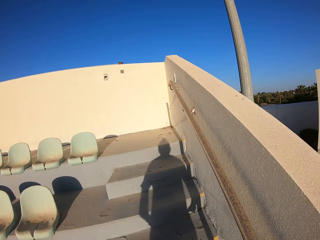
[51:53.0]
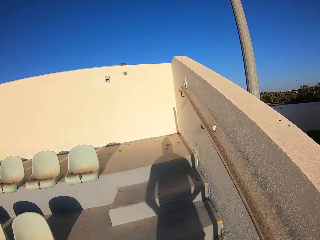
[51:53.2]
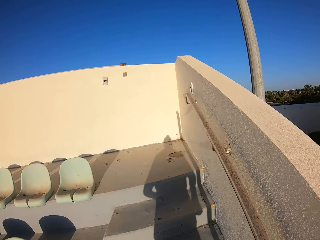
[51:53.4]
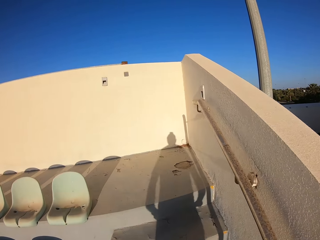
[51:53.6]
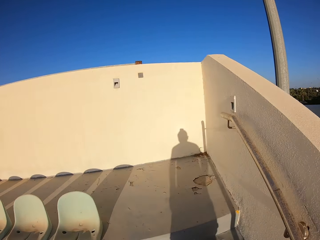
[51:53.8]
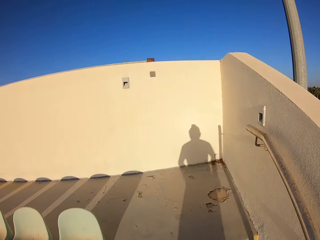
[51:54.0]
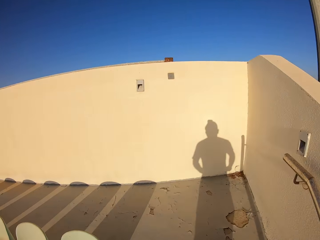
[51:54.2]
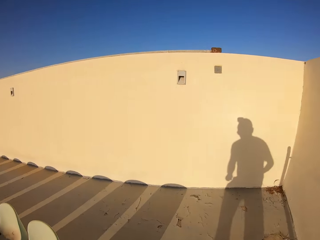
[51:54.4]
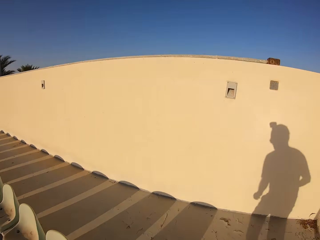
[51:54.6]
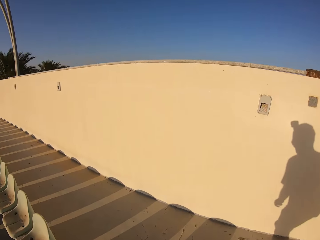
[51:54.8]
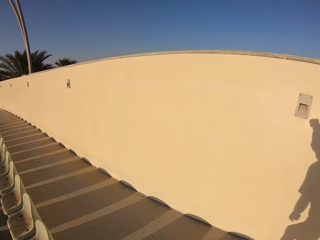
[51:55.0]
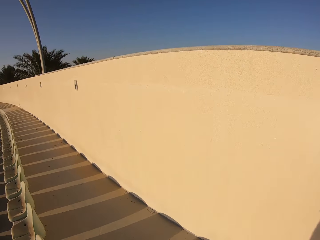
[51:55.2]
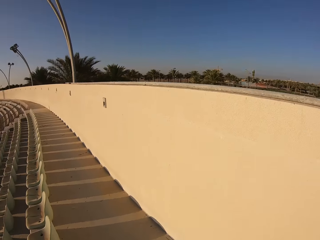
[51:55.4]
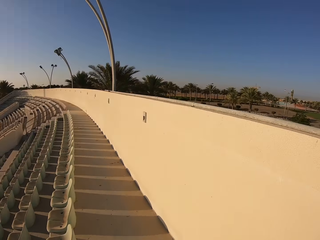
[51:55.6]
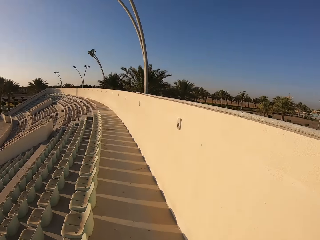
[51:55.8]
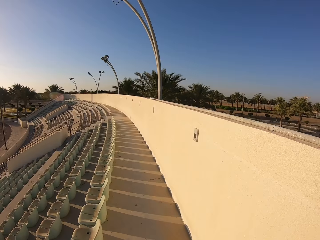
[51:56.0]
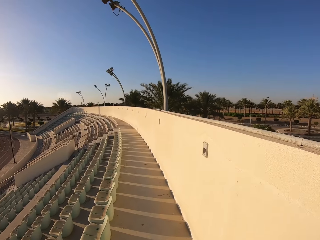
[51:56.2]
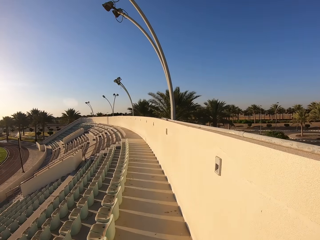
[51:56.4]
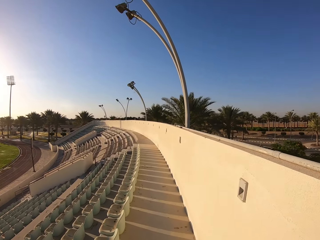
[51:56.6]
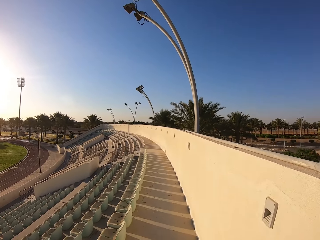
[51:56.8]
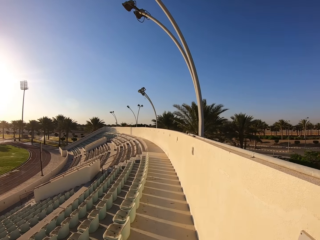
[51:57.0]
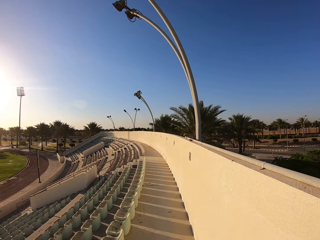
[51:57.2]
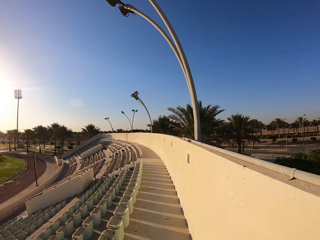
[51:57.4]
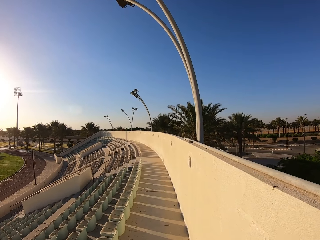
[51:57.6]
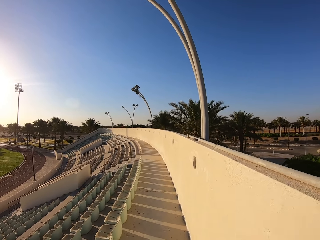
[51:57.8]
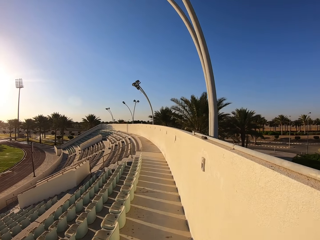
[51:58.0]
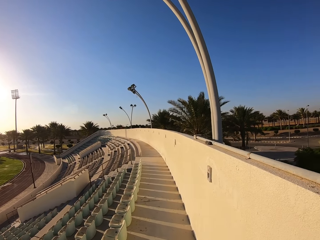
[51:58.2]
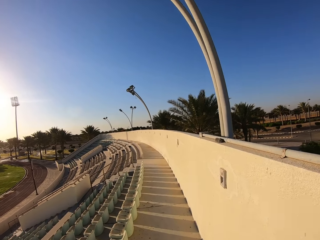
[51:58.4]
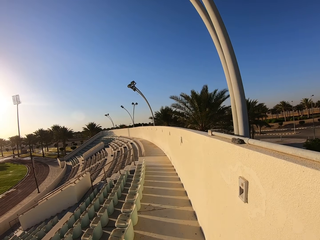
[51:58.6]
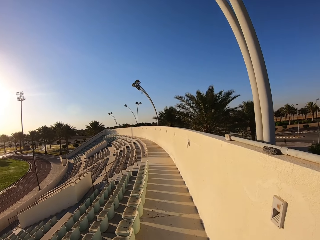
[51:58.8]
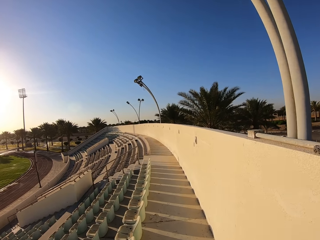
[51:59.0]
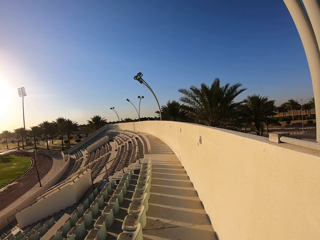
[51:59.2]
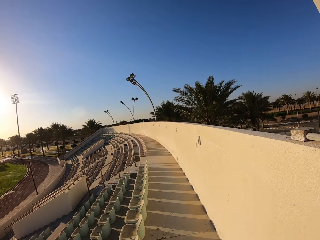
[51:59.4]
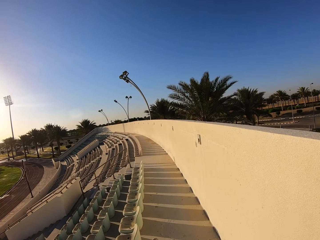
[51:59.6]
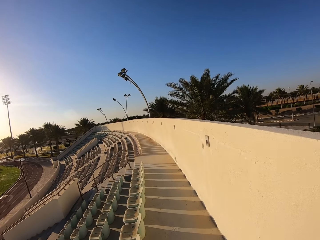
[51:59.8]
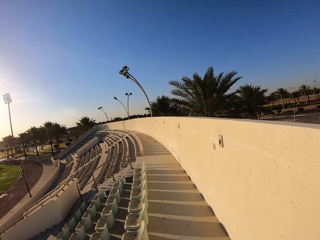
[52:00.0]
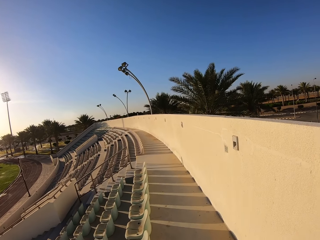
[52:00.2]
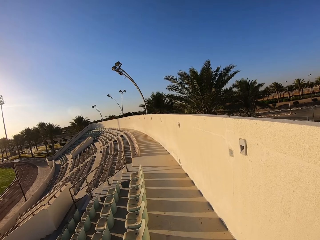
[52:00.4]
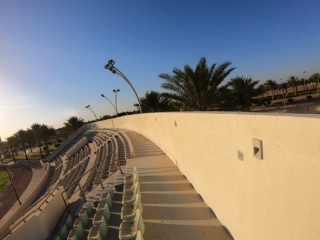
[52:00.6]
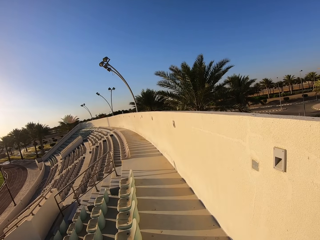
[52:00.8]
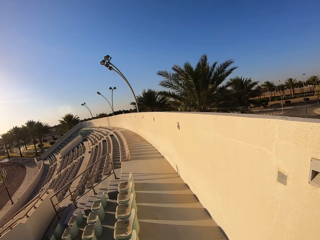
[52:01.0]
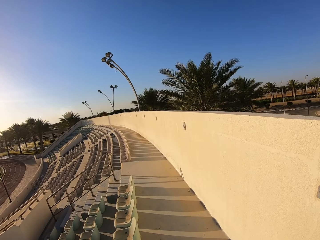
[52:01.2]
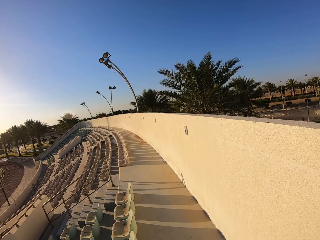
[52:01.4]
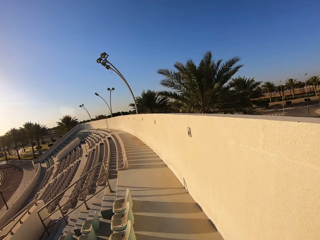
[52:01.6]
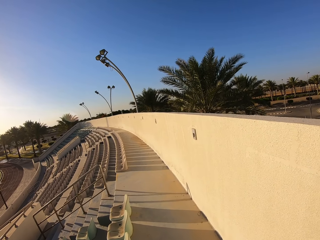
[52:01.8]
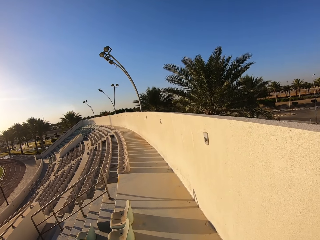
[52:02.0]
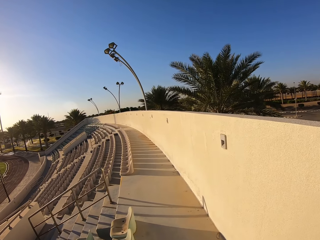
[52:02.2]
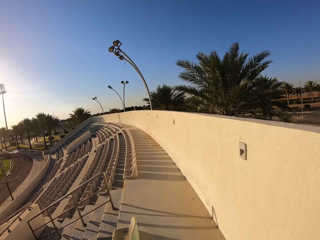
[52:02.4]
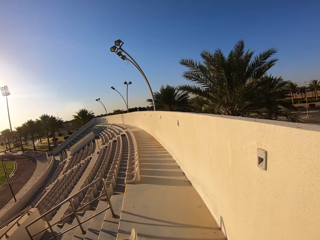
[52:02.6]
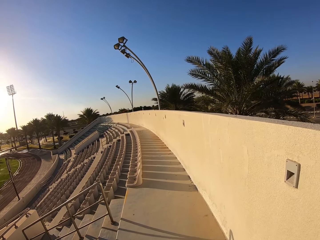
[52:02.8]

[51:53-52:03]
The camera wearer walks on the pavement. They walk behind the stadium chairs.

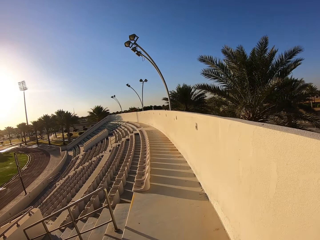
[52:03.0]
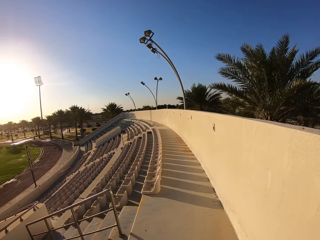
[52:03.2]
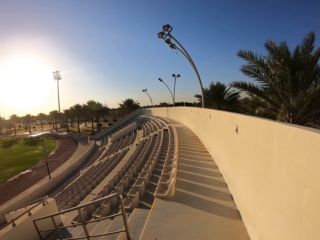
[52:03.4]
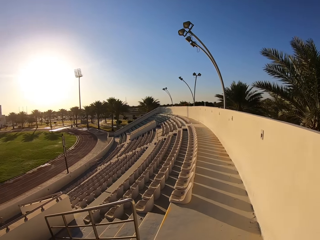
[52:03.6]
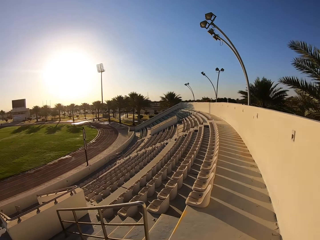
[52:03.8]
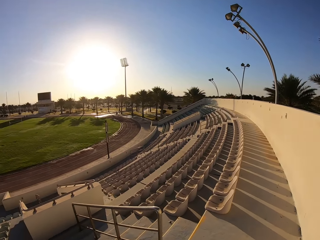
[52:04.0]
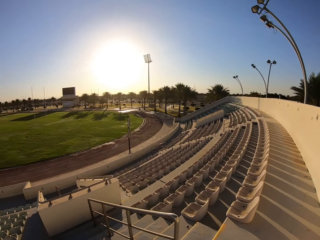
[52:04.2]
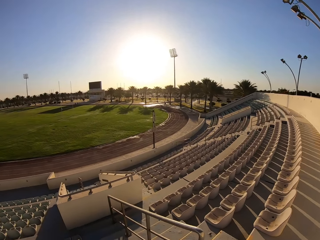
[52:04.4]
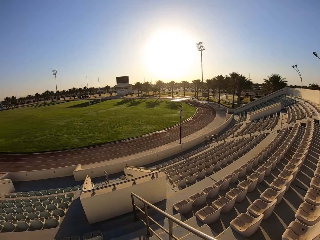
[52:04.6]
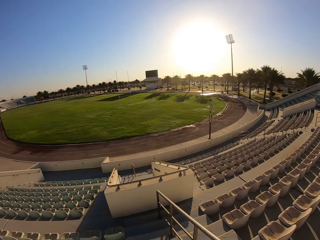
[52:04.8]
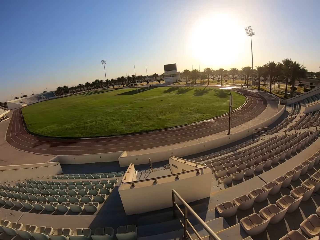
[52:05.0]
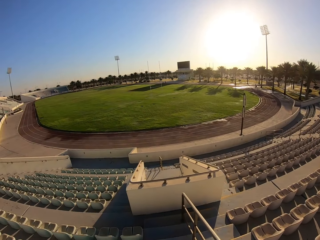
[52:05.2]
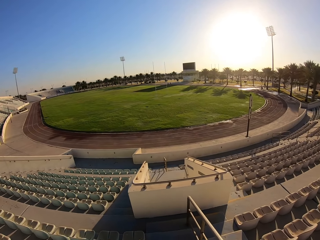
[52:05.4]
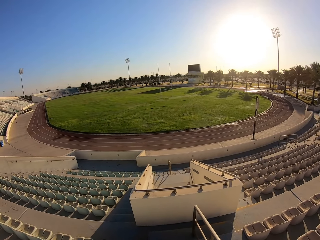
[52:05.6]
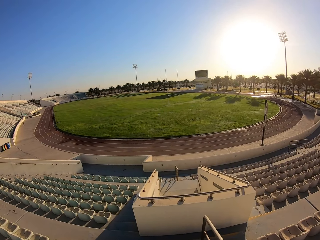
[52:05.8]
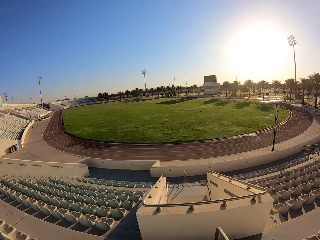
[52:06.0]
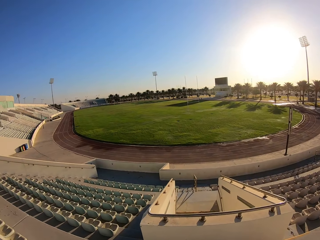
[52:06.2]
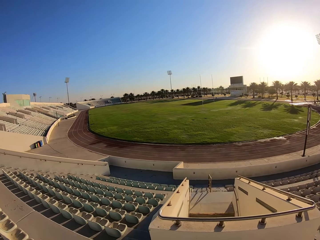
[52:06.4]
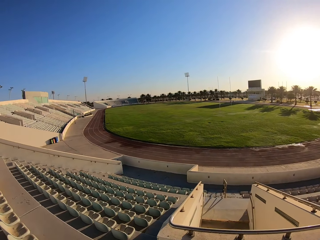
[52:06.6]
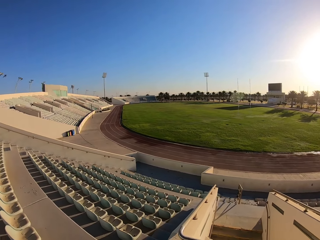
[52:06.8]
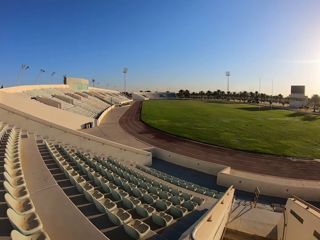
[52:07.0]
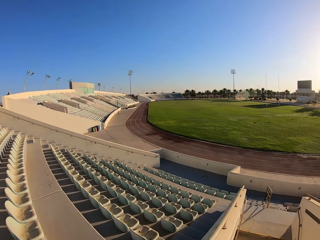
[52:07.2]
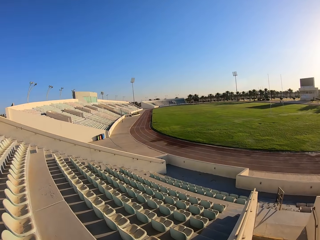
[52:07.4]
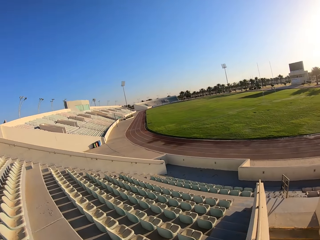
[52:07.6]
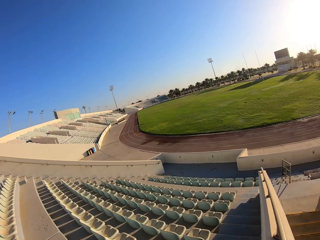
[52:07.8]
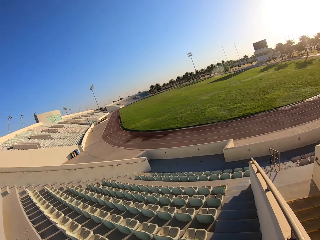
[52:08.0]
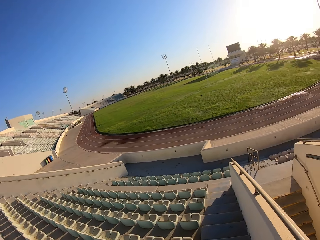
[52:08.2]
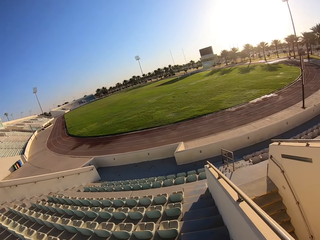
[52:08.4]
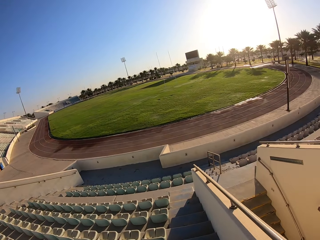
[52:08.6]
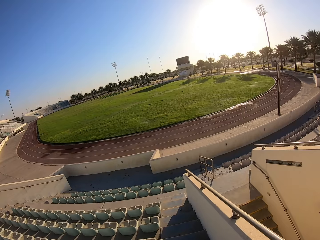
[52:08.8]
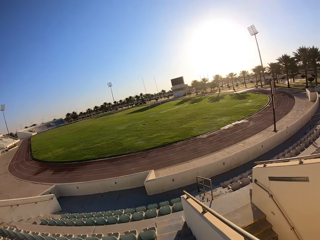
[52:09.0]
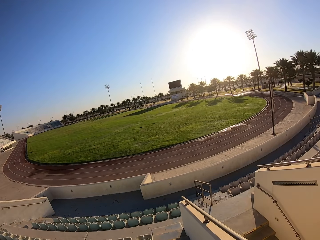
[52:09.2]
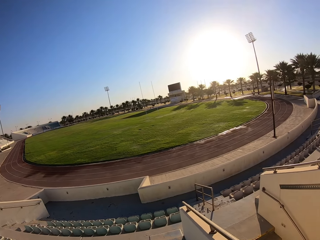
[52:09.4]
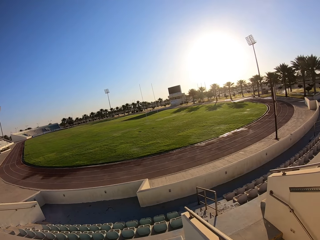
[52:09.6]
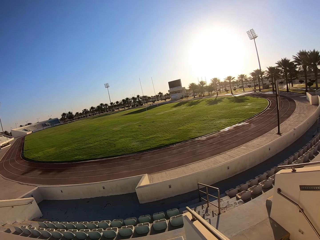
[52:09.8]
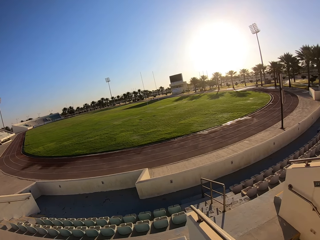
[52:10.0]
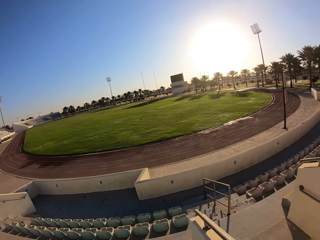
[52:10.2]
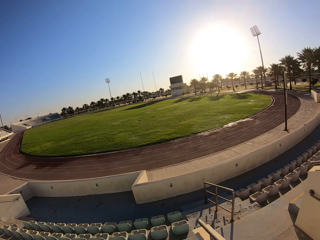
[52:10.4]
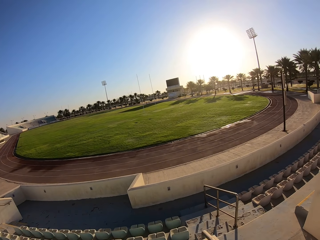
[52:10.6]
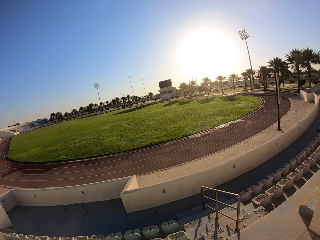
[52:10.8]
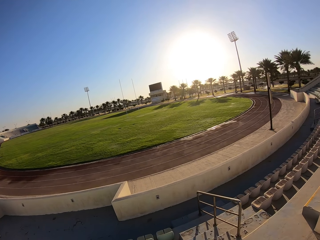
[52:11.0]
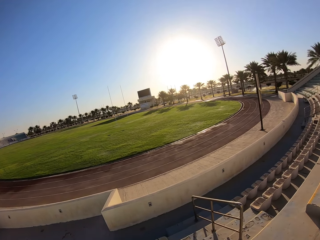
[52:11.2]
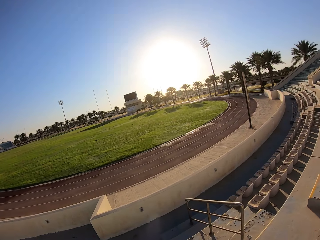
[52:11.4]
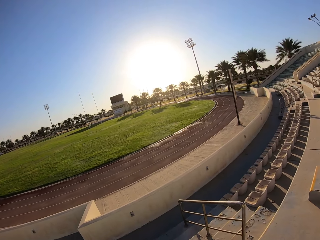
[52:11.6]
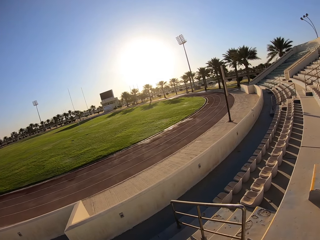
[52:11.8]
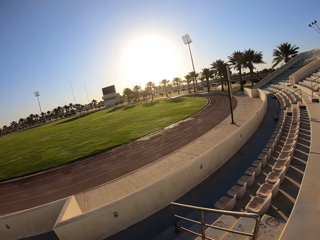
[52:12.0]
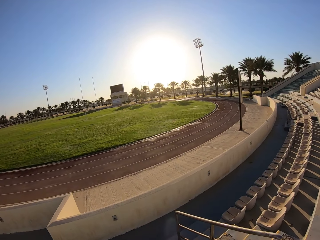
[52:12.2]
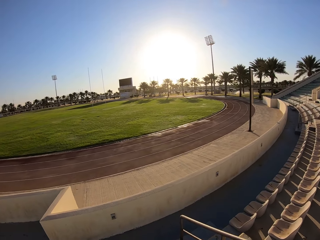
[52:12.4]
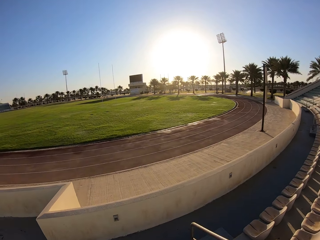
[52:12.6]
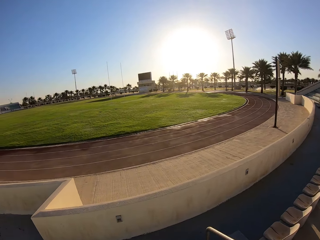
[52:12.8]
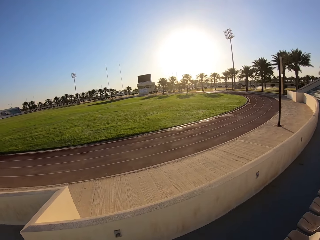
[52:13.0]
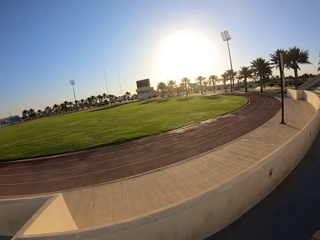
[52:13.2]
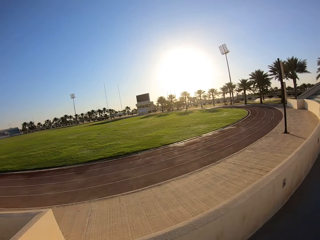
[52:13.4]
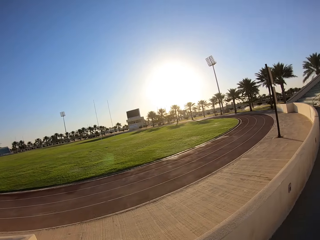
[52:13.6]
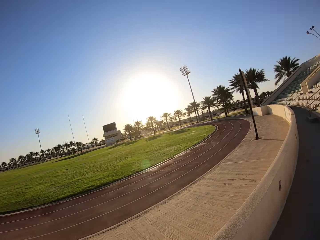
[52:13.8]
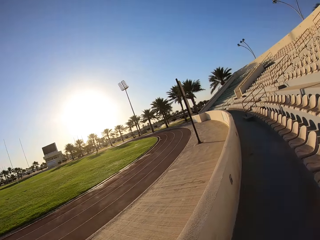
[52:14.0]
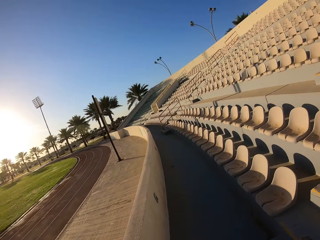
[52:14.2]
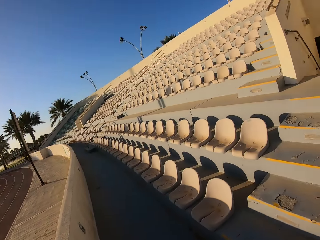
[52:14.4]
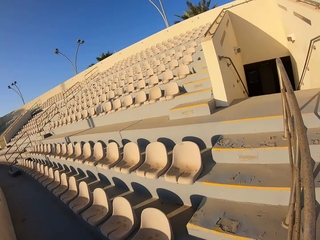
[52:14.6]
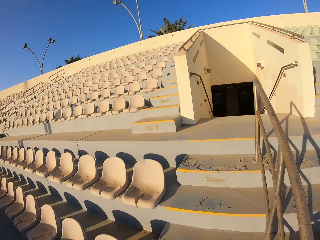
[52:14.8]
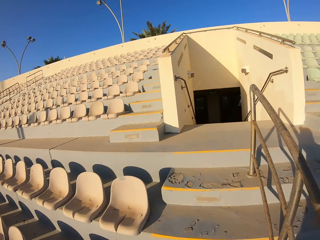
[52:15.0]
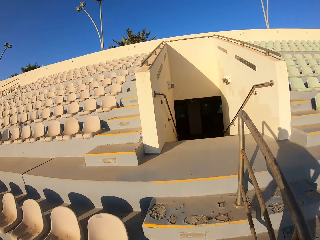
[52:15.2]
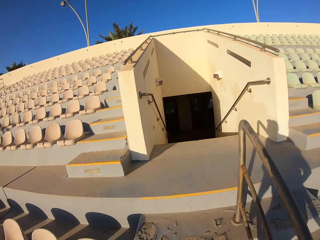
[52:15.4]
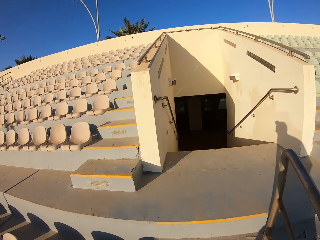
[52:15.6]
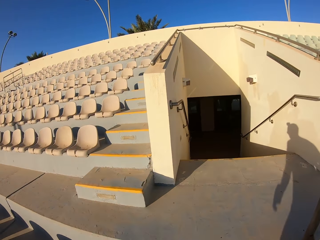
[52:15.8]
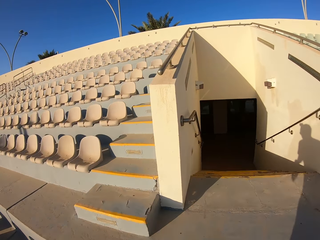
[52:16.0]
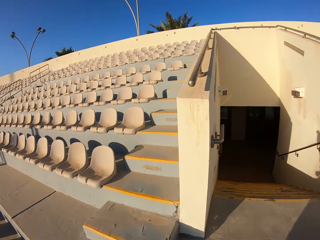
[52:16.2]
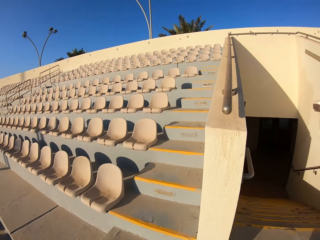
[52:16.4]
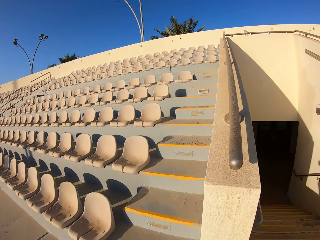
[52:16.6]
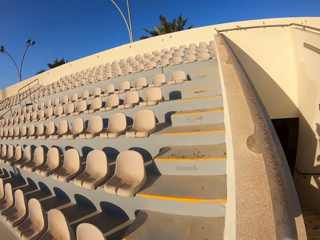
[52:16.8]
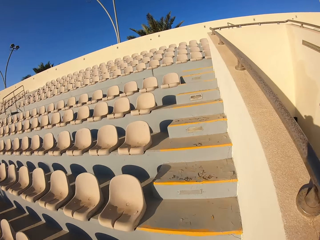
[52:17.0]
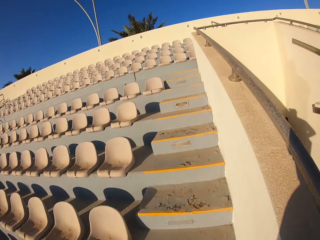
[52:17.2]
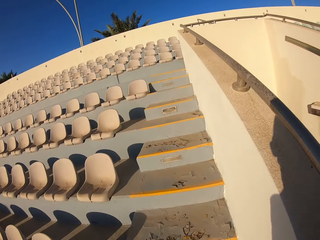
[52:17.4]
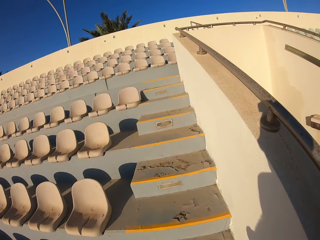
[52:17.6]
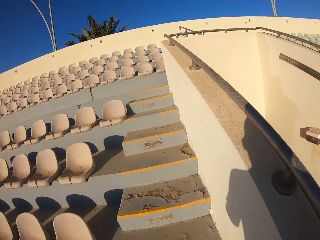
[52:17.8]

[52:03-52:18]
The camera wearer walks down the stadium staircase. They run up the stadium staircase.
